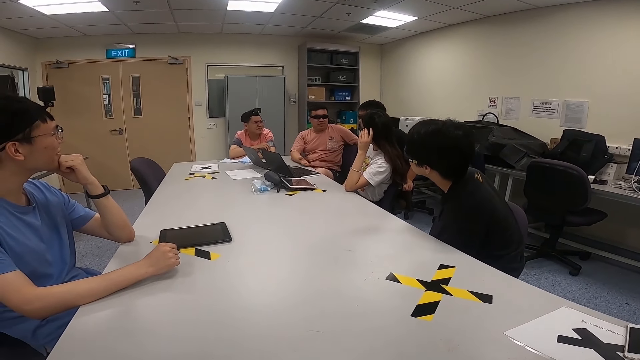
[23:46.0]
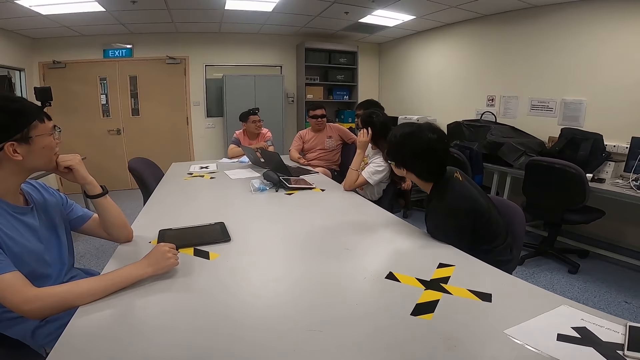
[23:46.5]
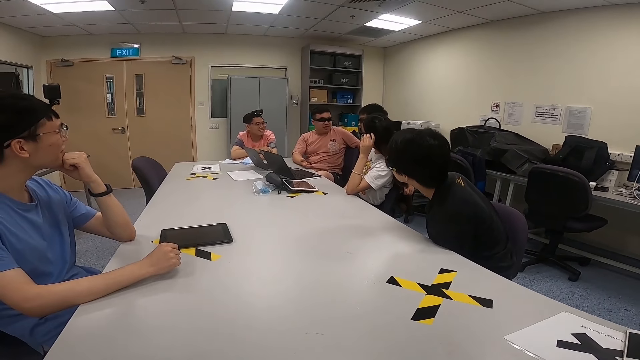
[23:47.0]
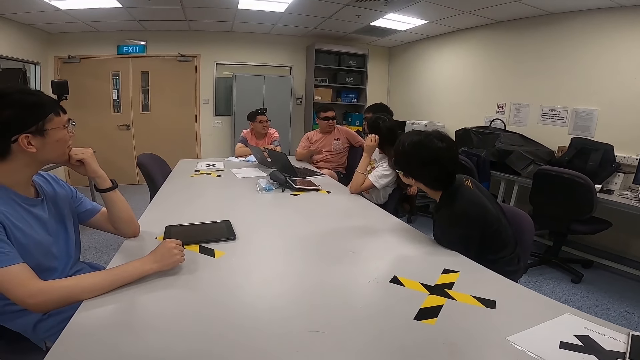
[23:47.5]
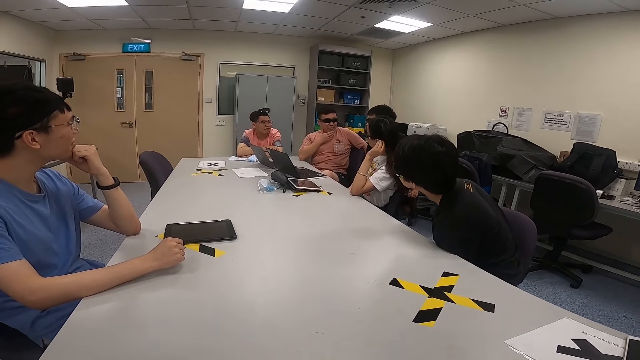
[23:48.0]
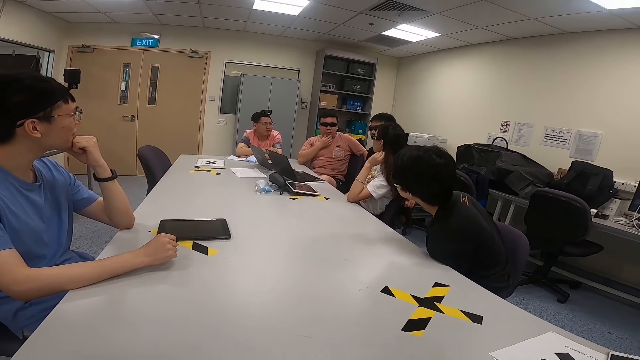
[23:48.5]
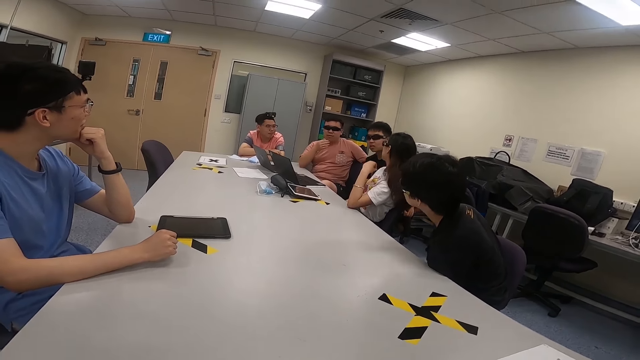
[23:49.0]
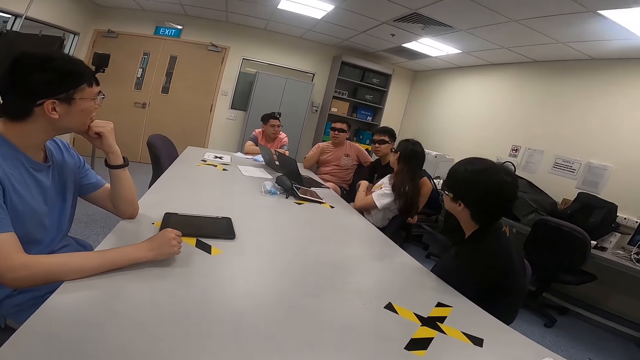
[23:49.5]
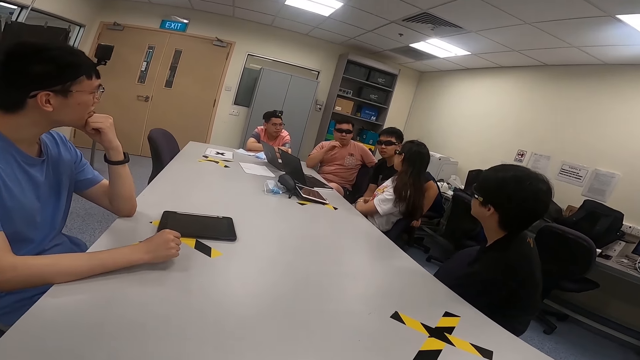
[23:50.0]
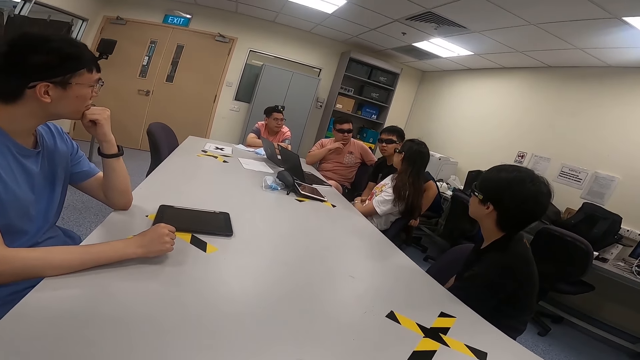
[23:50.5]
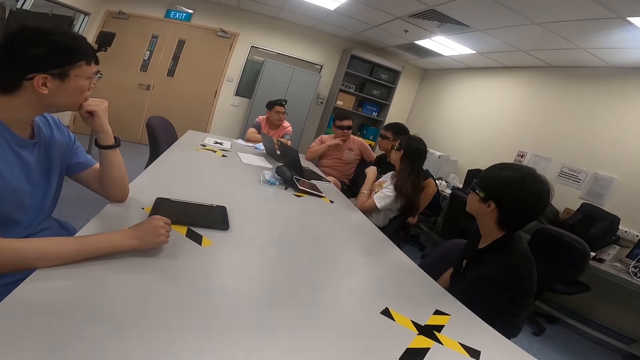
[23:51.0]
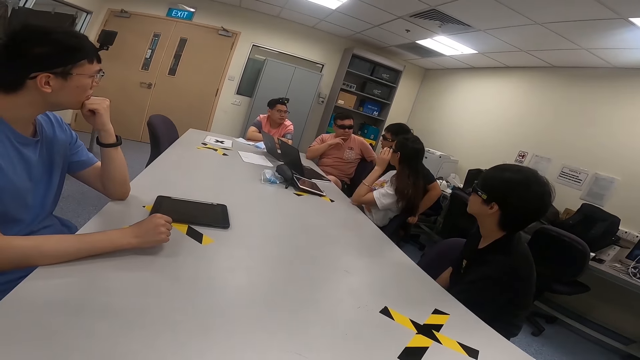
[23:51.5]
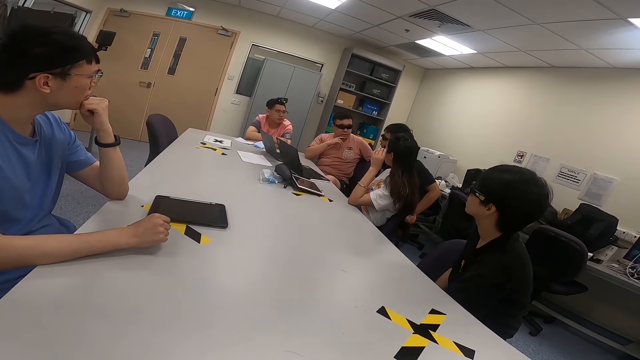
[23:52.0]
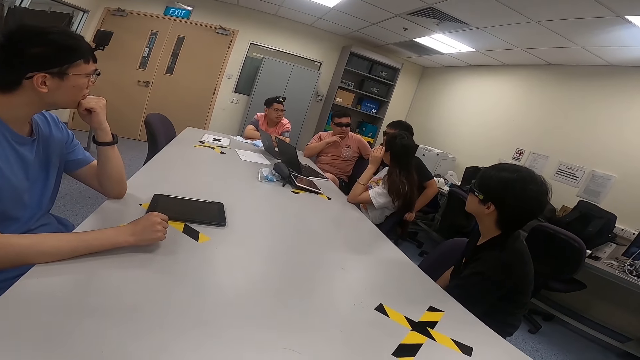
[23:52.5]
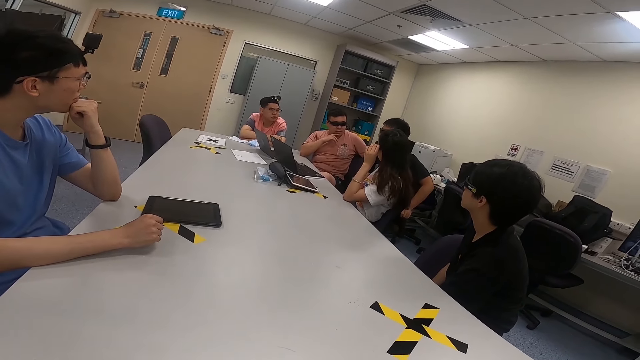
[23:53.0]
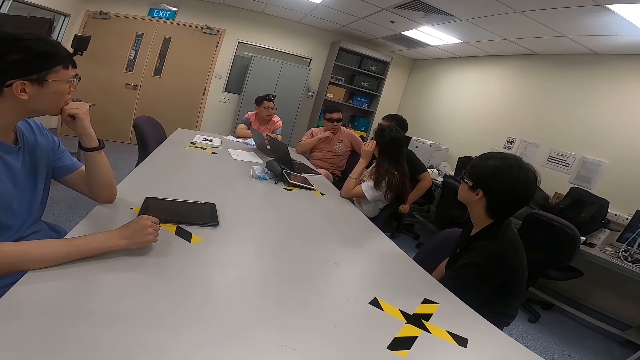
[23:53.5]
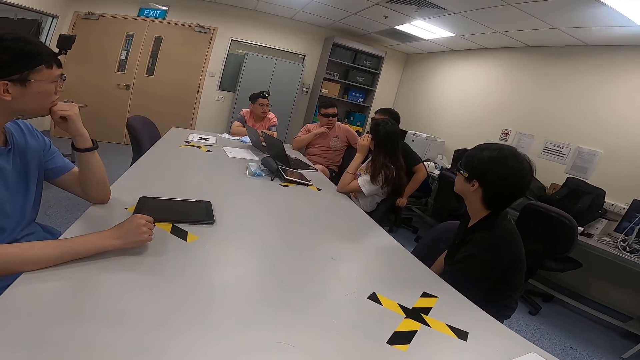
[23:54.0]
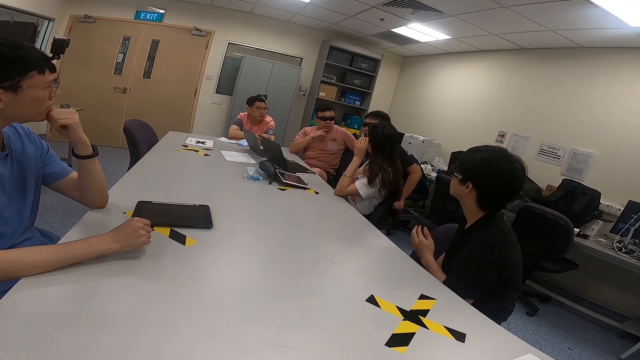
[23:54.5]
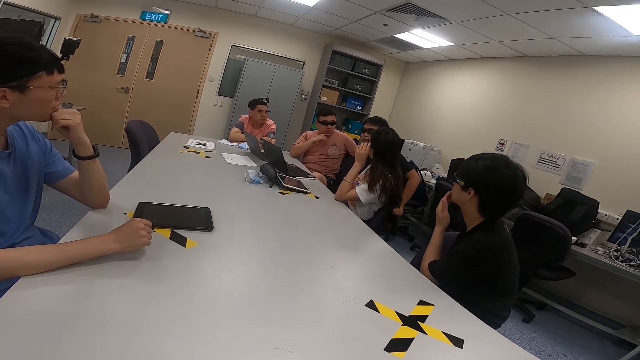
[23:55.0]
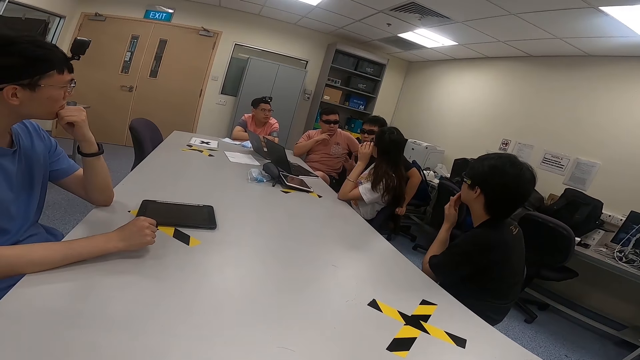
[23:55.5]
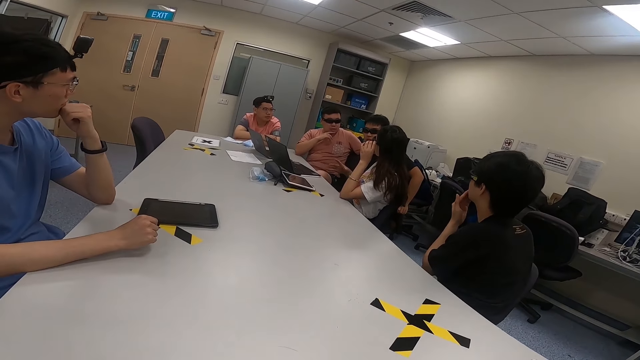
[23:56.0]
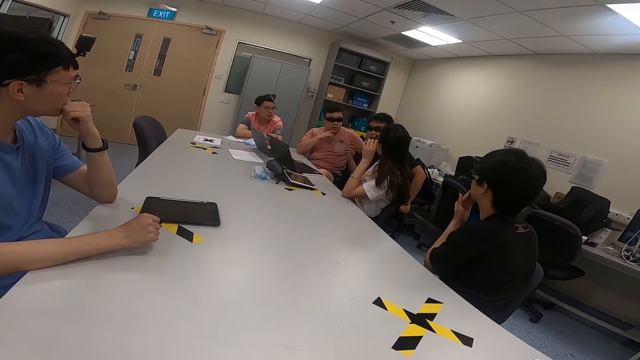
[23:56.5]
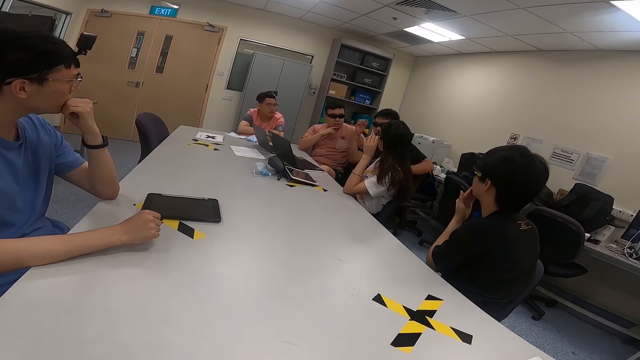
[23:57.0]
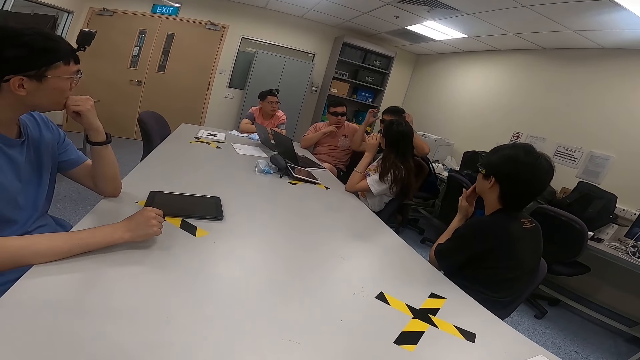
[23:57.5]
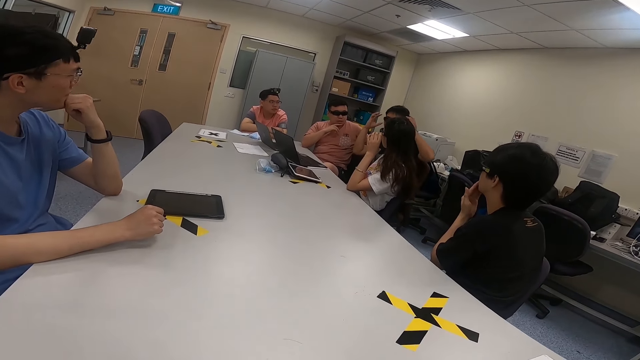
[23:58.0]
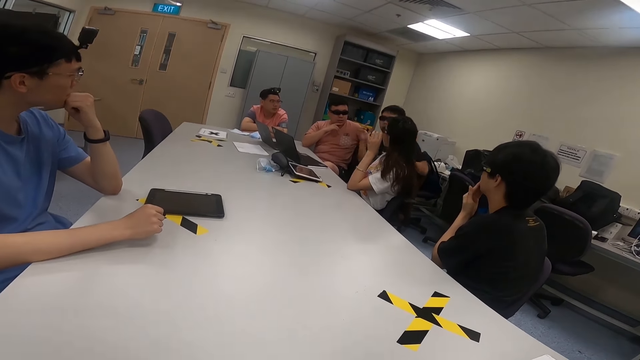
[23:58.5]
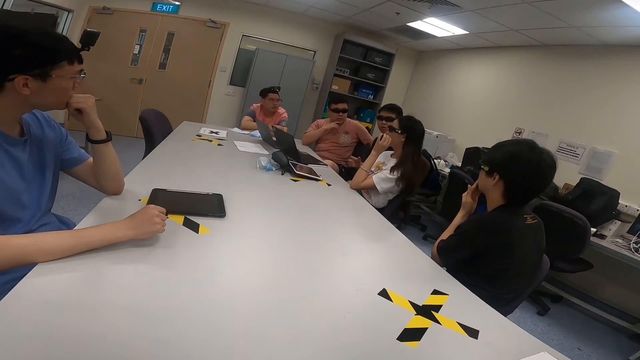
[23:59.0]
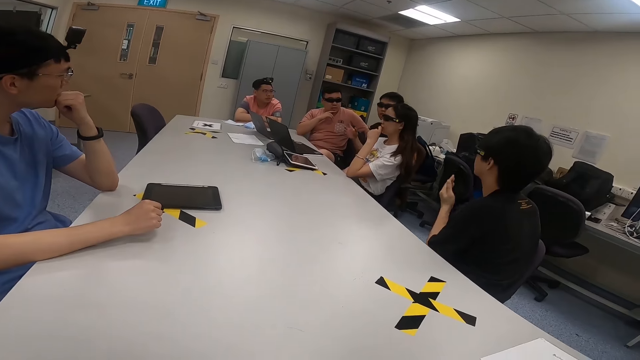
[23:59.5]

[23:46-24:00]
A man hits his arm. Another man leans forward. A lady touches her sunglasses. The other man touches his mouth and touches his chin. A third man raises his hands.

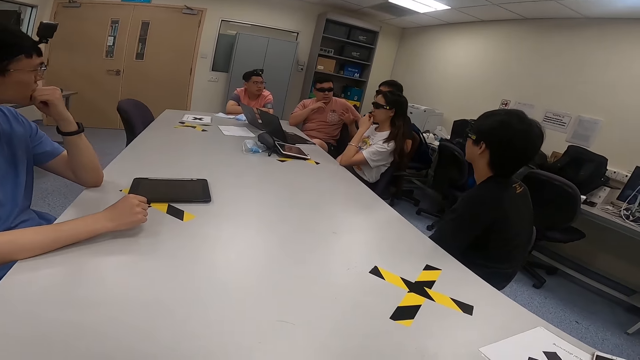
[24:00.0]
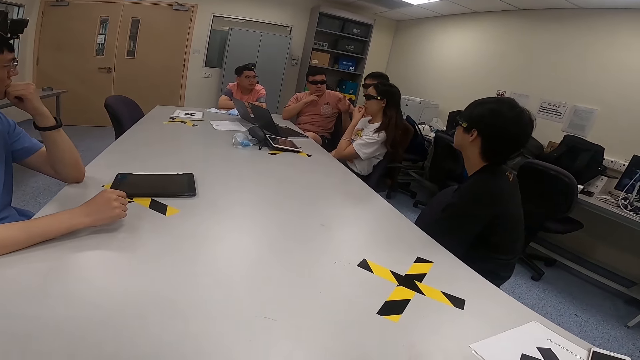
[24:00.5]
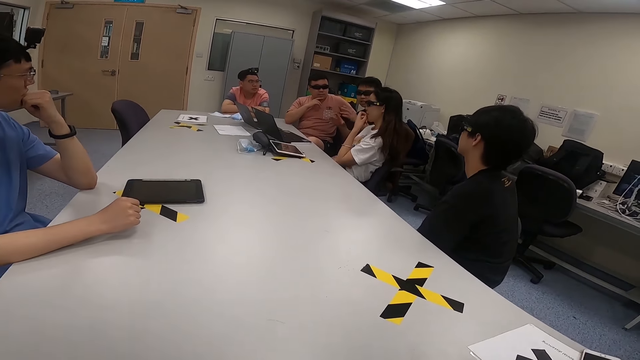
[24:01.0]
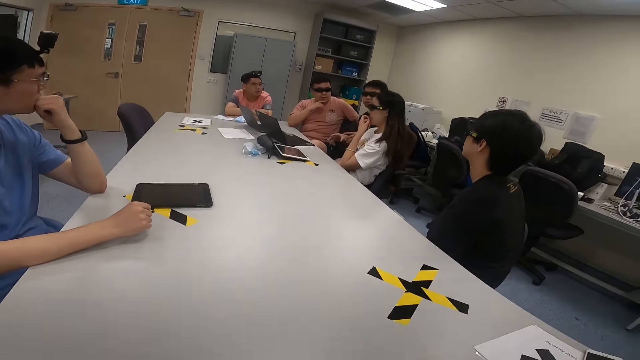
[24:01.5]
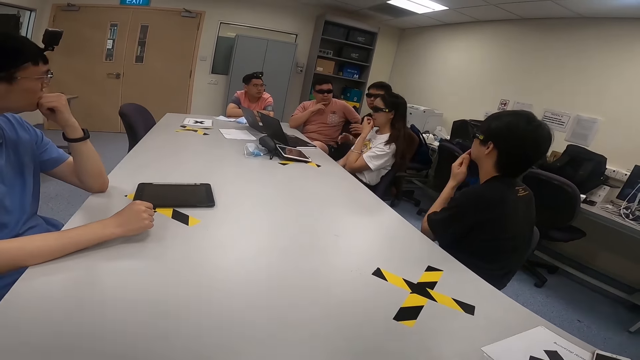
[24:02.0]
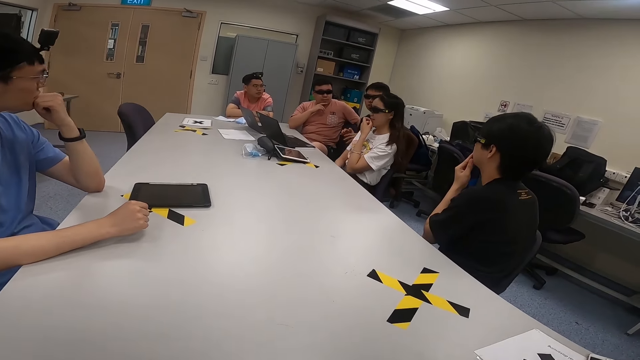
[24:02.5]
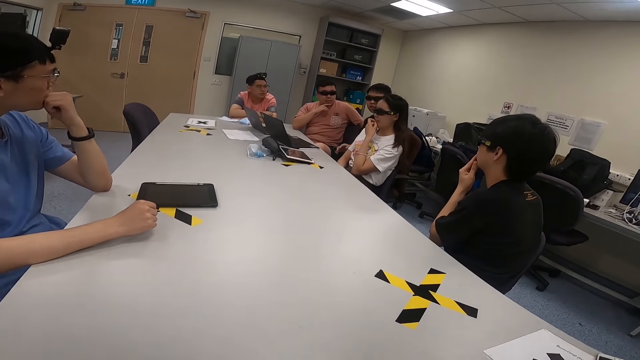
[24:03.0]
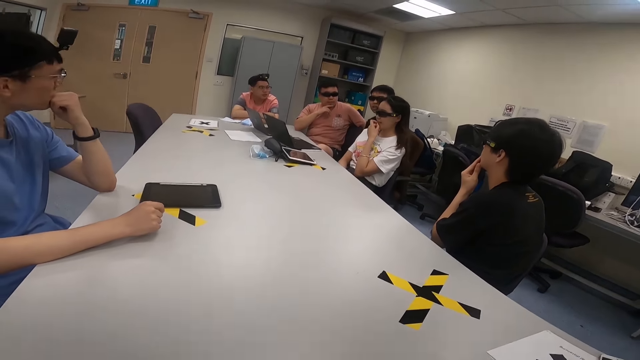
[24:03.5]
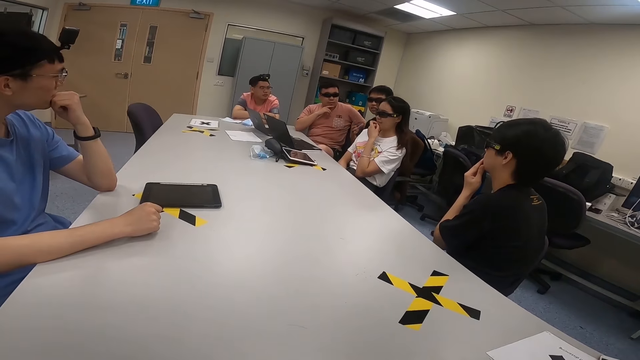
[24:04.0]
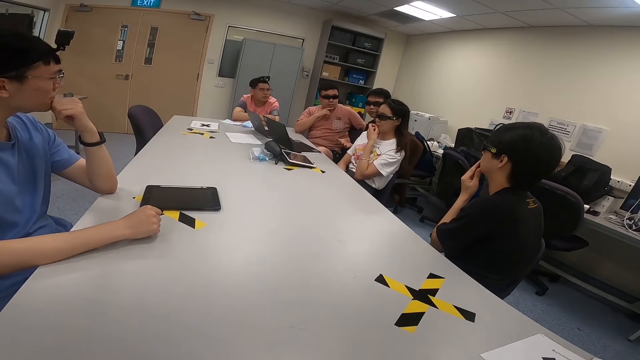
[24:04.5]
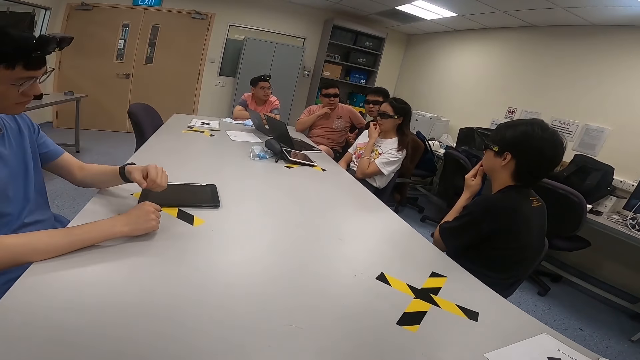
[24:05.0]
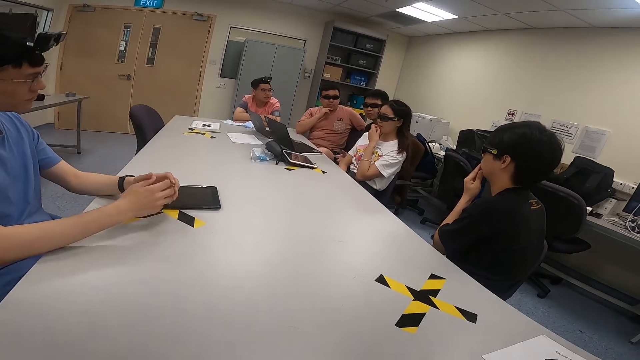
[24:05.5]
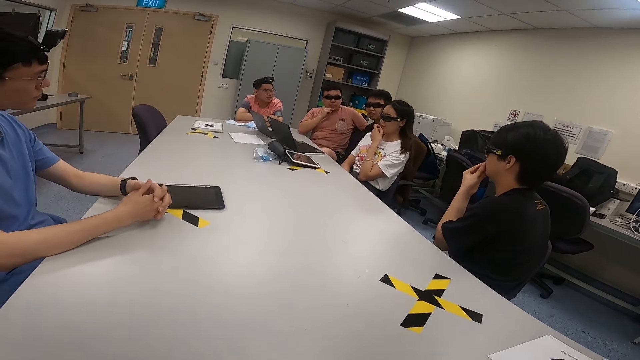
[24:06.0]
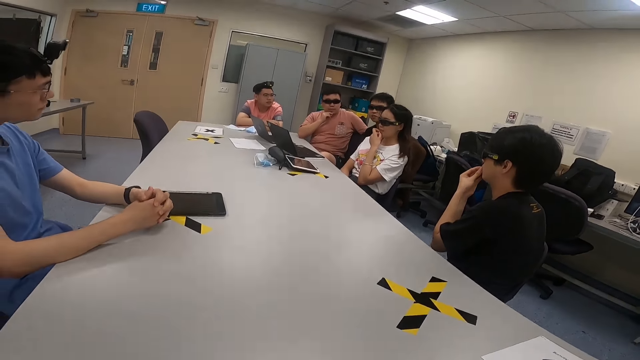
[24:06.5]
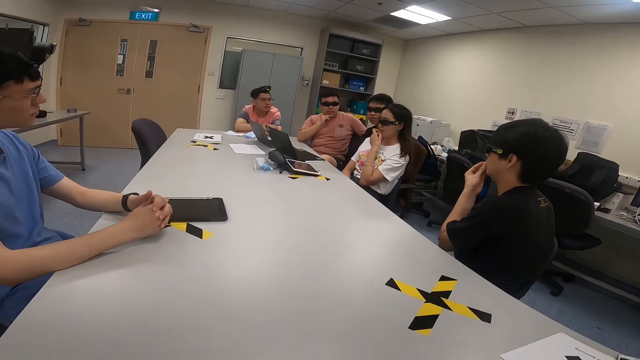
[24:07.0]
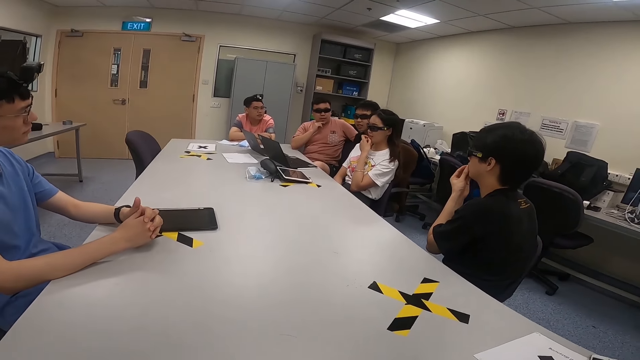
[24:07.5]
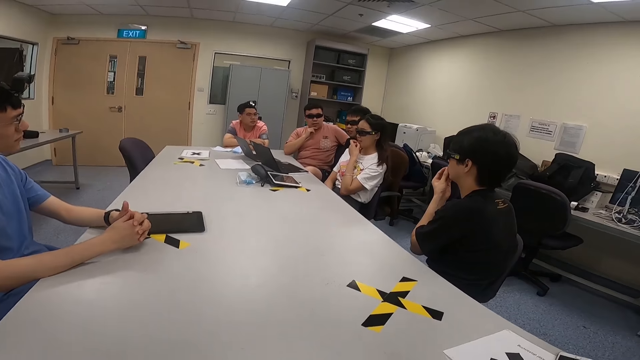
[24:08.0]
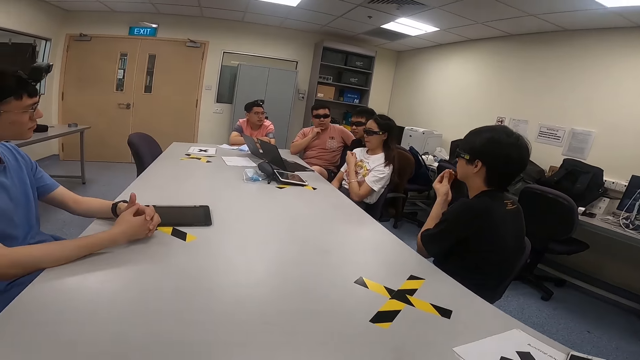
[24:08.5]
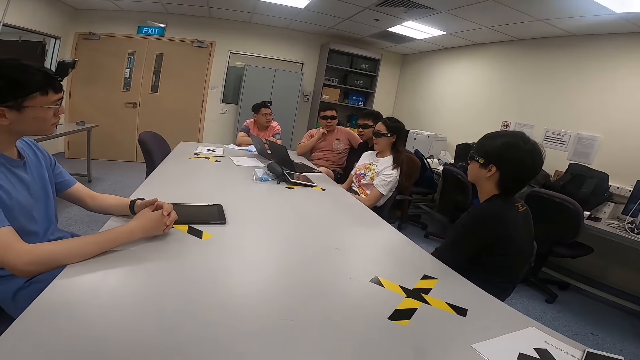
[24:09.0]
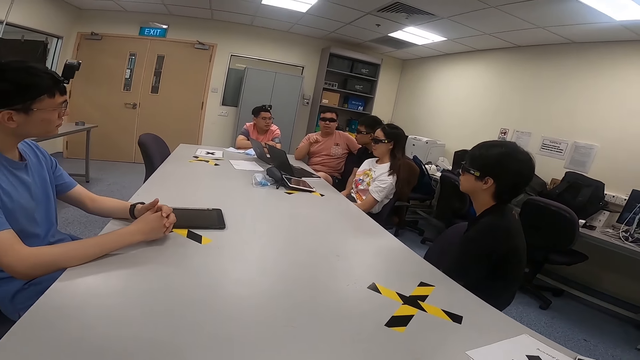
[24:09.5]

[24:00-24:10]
A woman touches her mouth. A man touches his mouth. Another man moves his hands.
